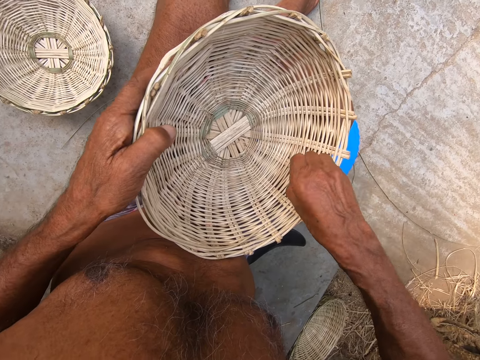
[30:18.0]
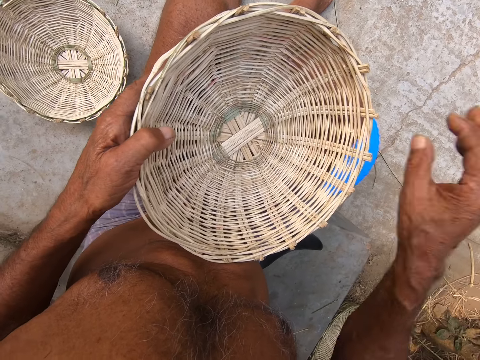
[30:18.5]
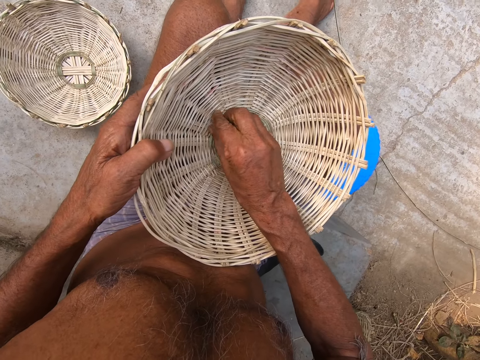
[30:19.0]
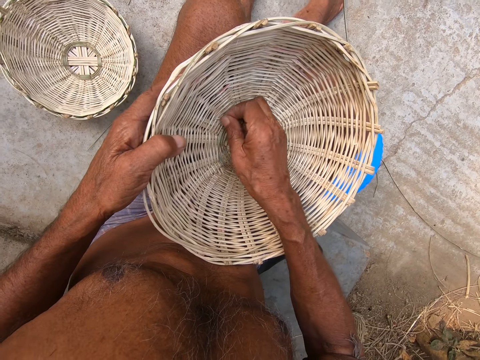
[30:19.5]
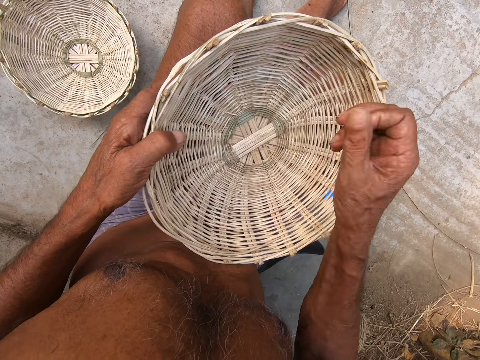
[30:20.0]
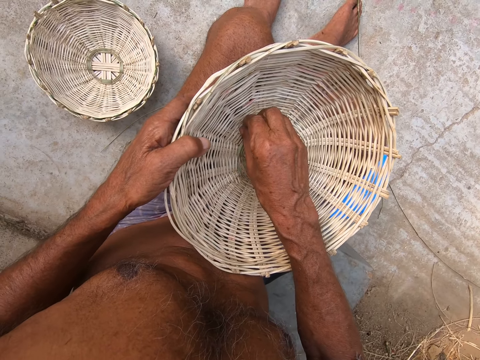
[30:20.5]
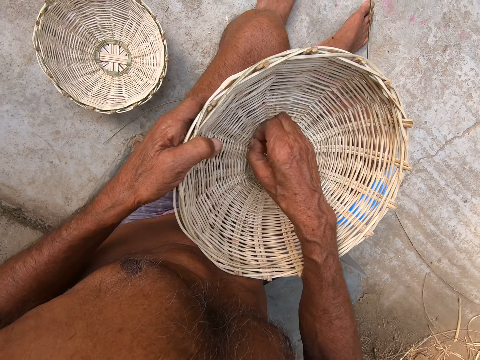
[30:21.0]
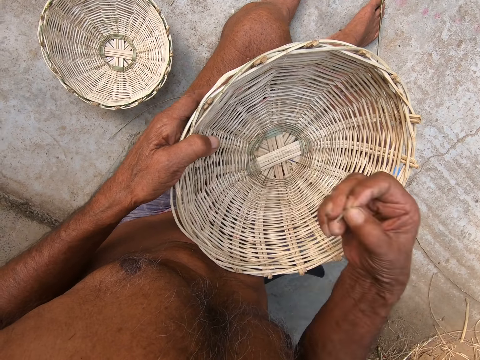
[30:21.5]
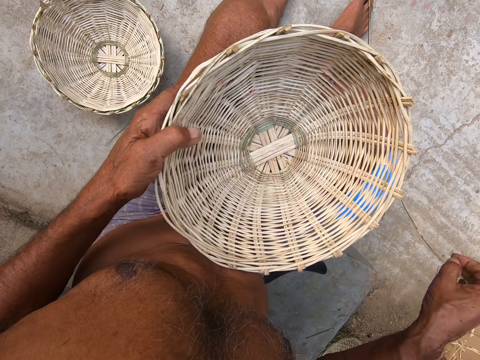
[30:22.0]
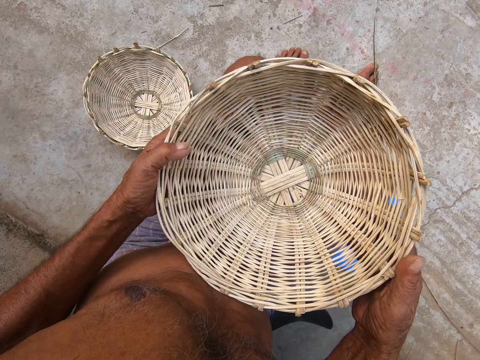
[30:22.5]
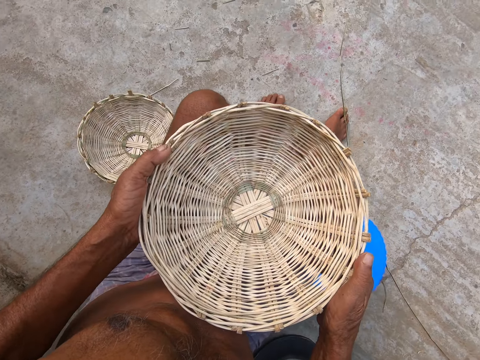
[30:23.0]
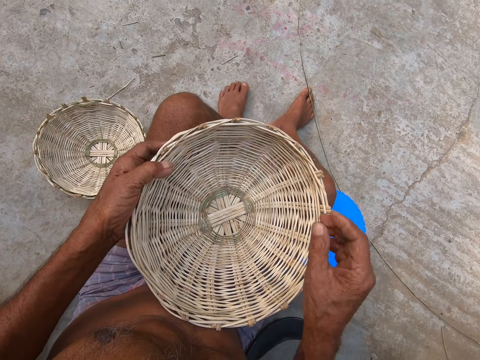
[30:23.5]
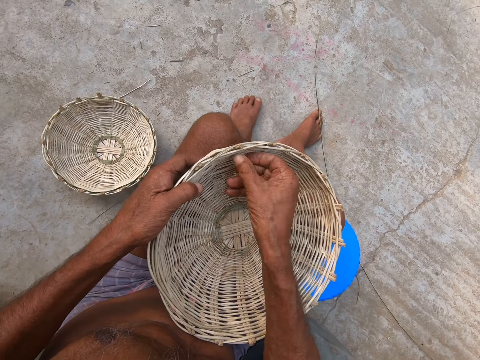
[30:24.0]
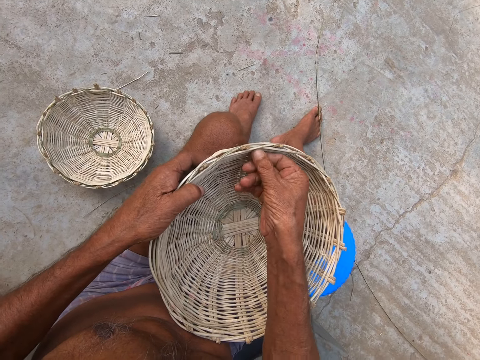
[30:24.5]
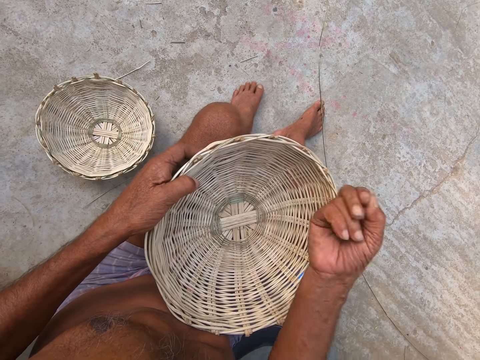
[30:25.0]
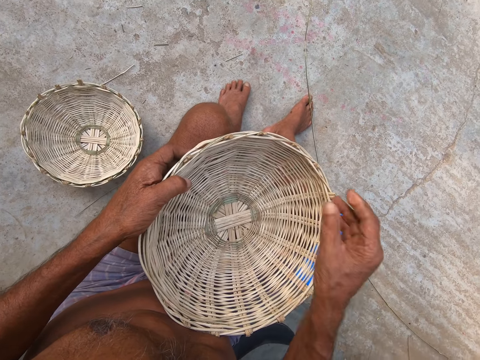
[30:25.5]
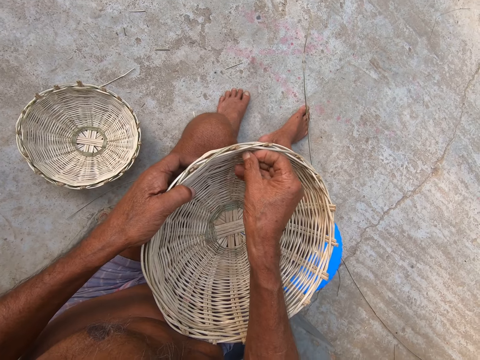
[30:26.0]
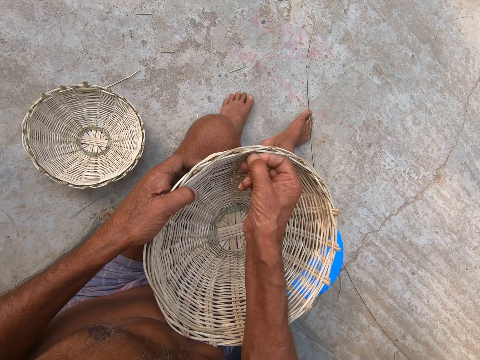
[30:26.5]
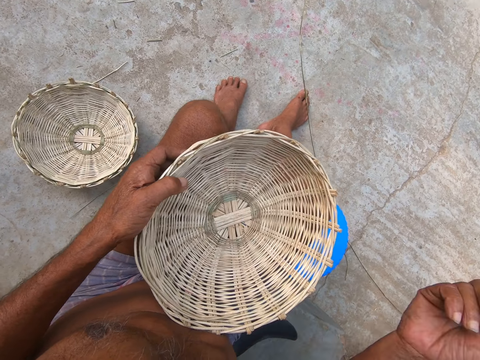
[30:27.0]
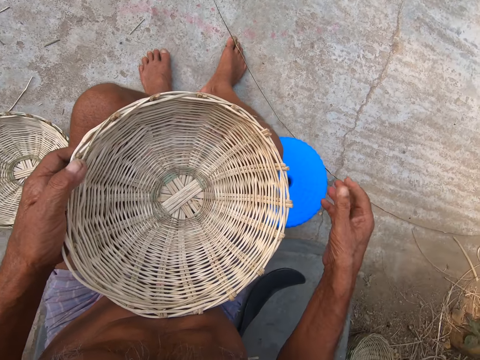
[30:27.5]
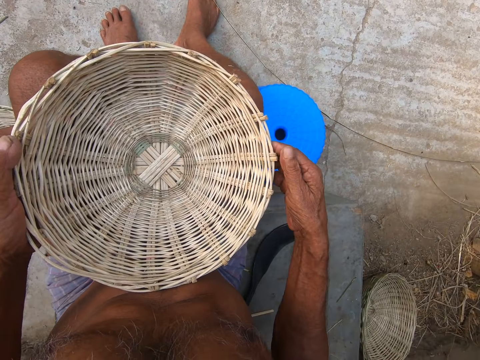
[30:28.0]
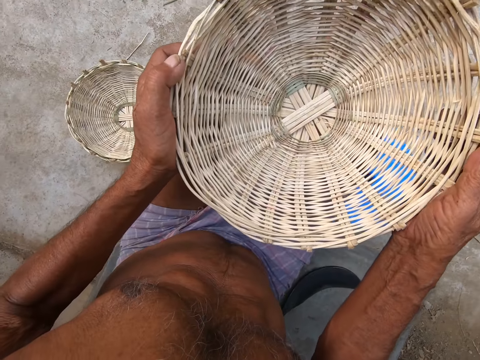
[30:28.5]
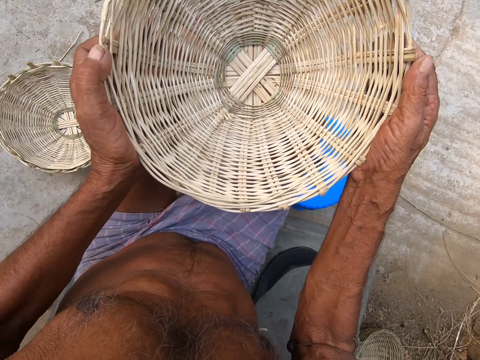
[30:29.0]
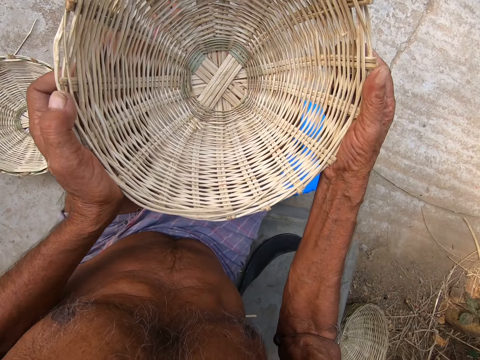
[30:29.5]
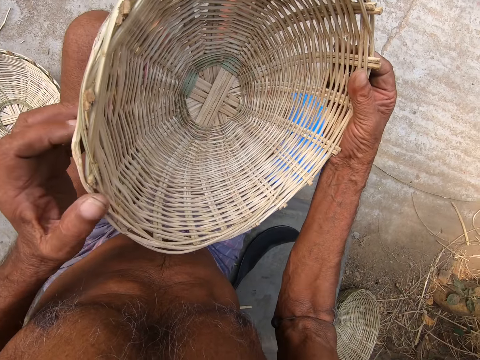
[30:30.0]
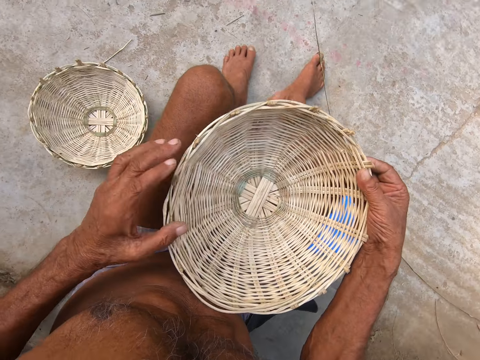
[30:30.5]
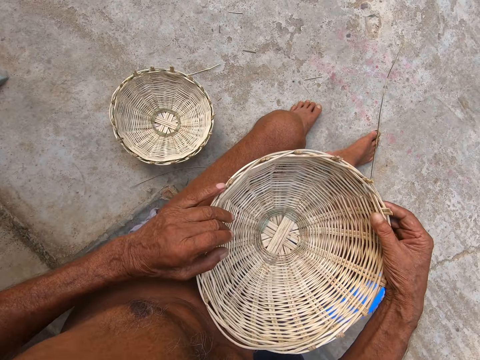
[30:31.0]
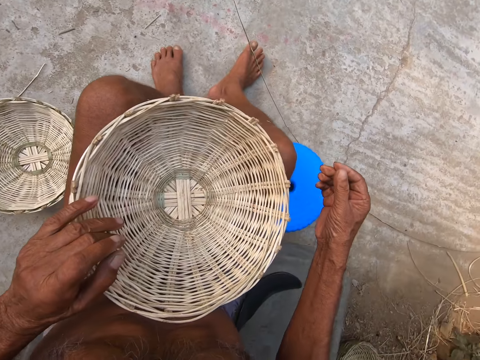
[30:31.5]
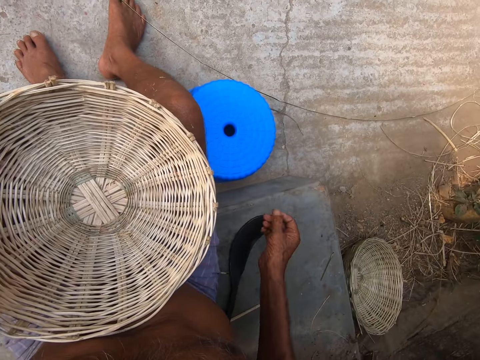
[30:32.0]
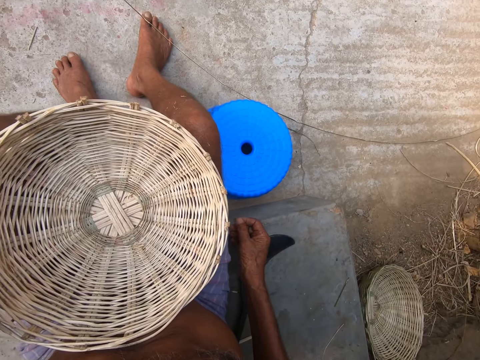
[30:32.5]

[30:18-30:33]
The camera wearer drops the piece of bamboo on the floor with his right hand. He picks up a piece of bamboo from the basket with his right hand. He drops the piece of bamboo on the floor with his right hand. He holds the basket in both hands. He converses with a man. He picks up a piece of bamboo from the basket with his right hand. He drops the piece of bamboo on the floor with his right hand. He picks up a piece of bamboo from the basket with his right hand. He drops the piece of bamboo on the floor with his right hand. He lifts the basket with both hands. He places the basket on his legs with both hands.

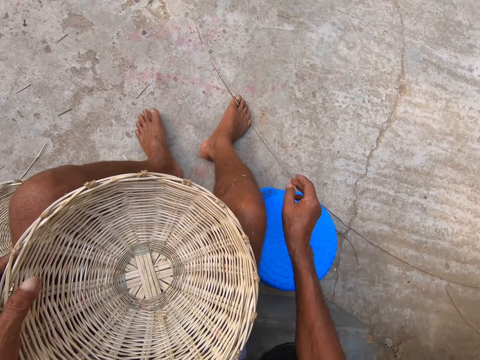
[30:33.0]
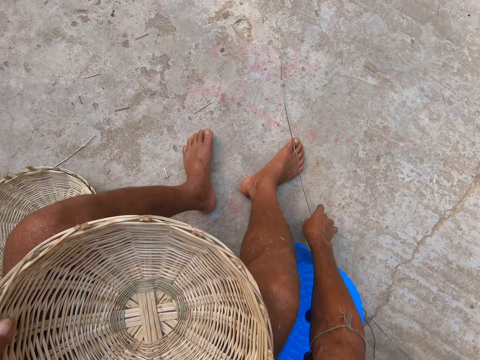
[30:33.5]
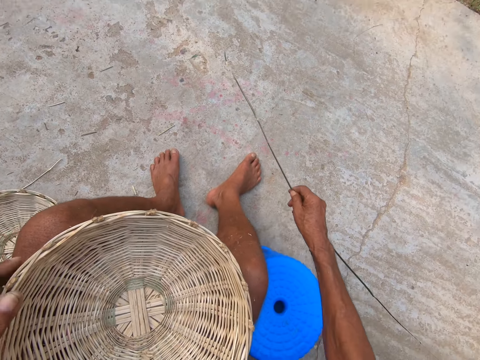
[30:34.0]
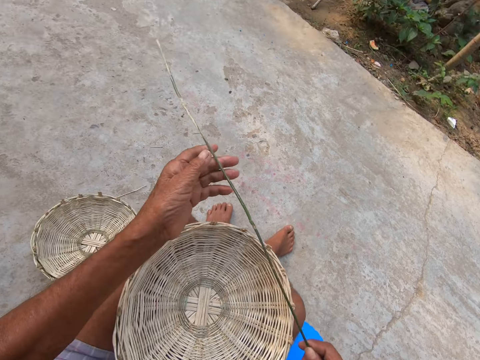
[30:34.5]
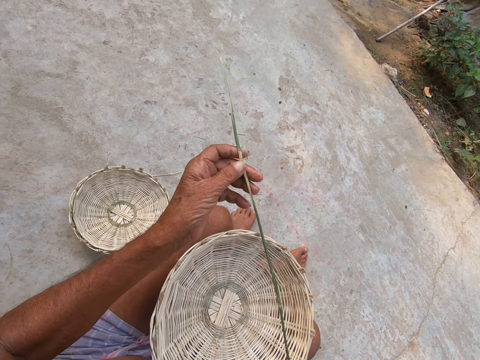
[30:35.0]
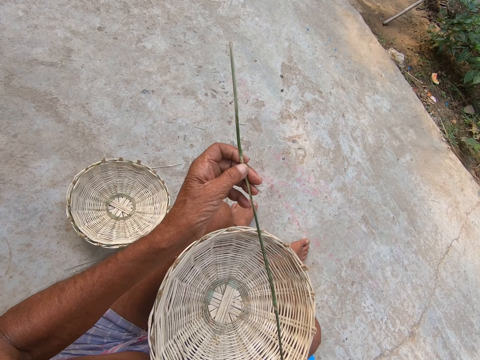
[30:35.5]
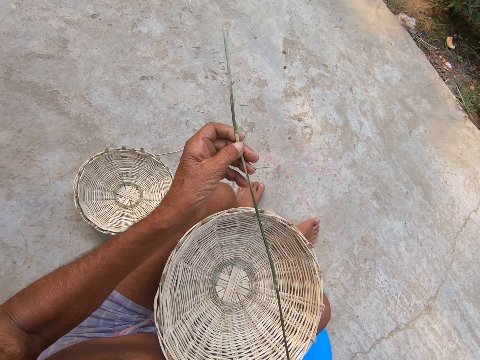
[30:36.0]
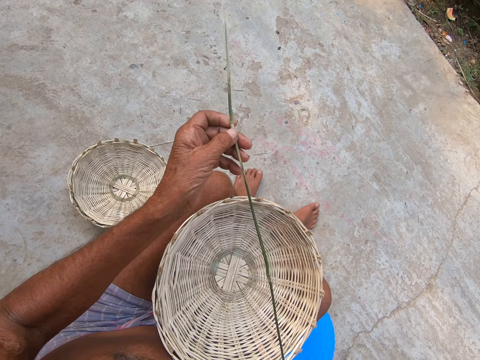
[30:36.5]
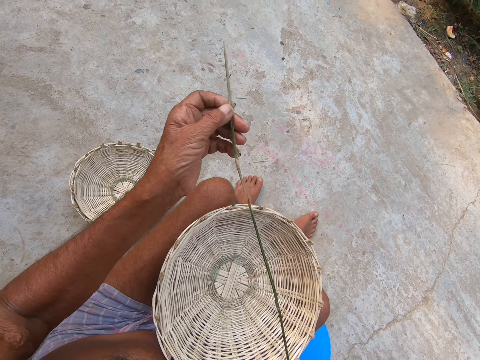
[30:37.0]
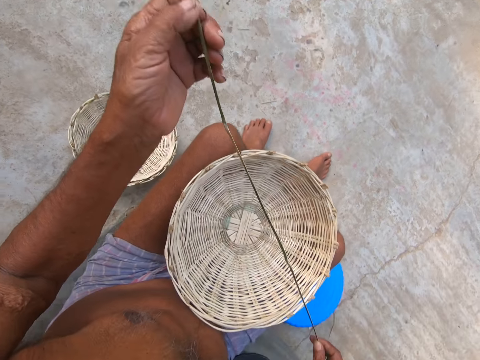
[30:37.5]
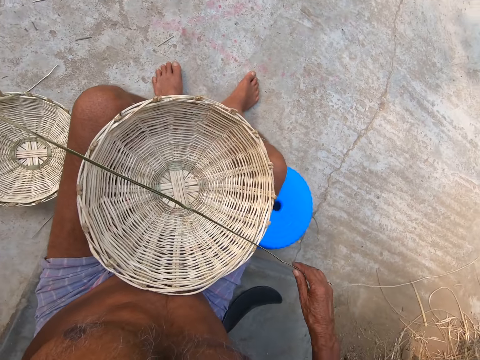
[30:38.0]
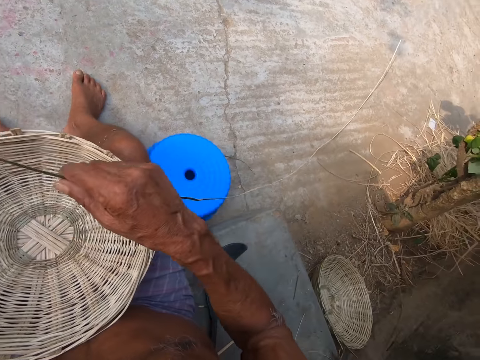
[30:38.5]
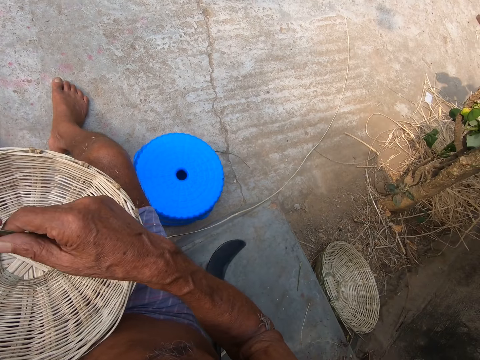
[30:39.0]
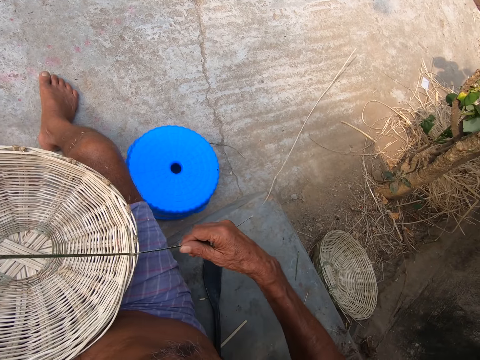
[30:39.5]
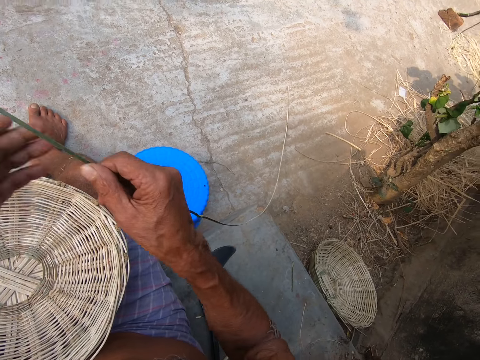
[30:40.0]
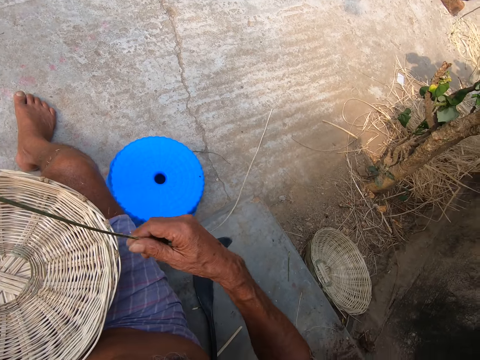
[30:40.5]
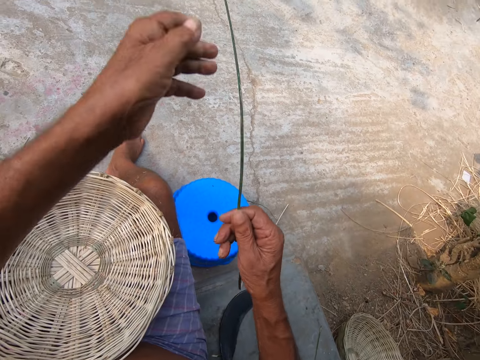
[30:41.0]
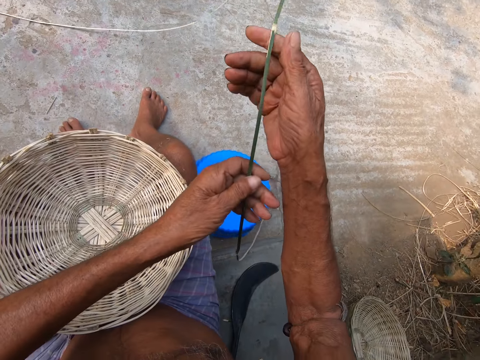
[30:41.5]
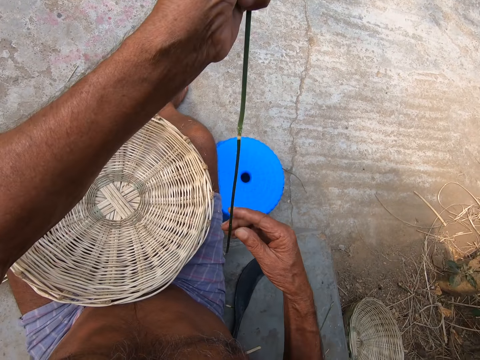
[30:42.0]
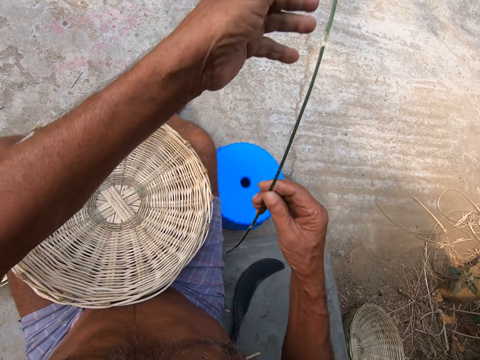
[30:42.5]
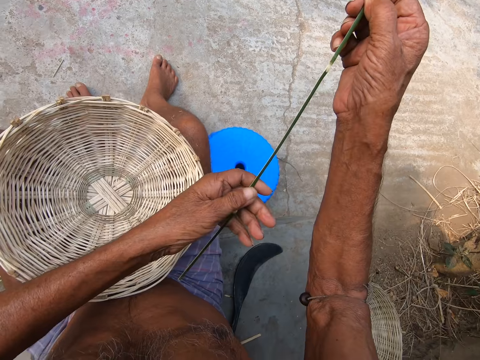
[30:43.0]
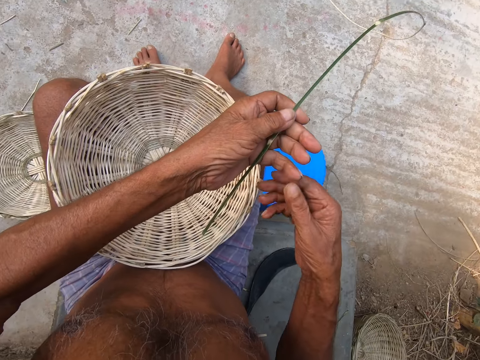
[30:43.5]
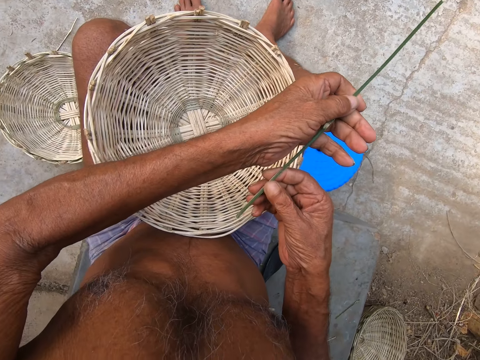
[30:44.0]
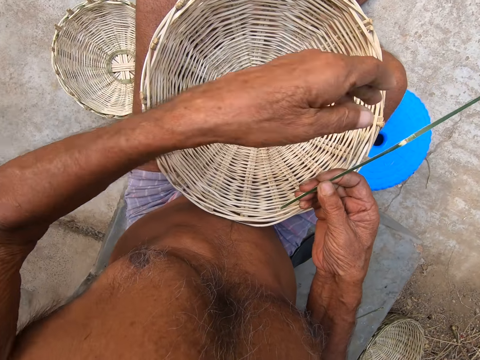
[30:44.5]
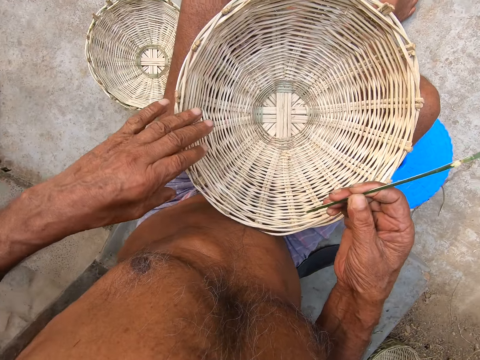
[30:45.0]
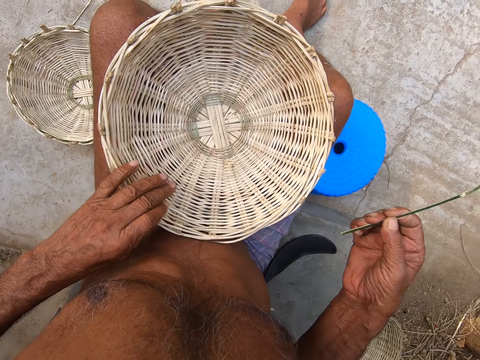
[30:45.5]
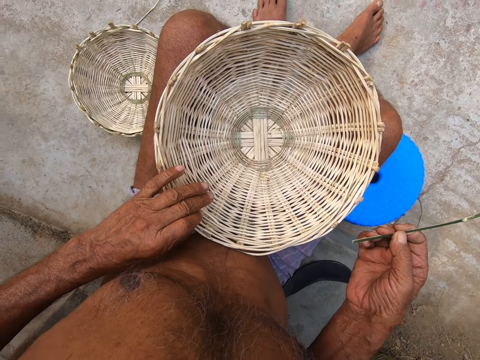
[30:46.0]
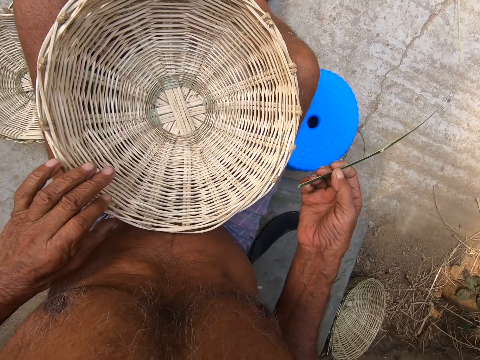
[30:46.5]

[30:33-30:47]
The camera wearer picks up a bamboo strip from the floor with his right hand. He holds the bamboo strip in both hands. He pulls the bamboo strip in both hands. He holds the basket in his left hand.
